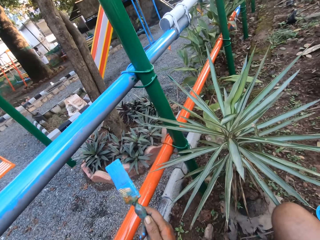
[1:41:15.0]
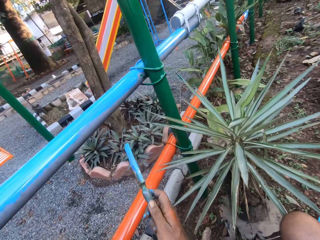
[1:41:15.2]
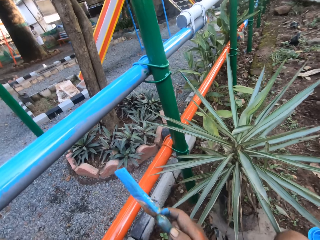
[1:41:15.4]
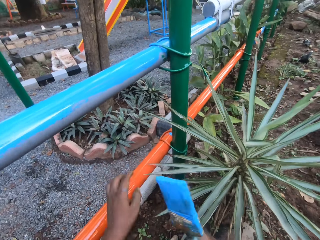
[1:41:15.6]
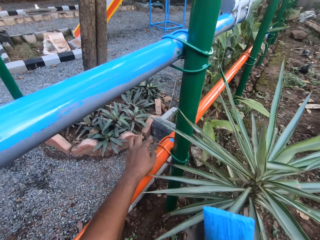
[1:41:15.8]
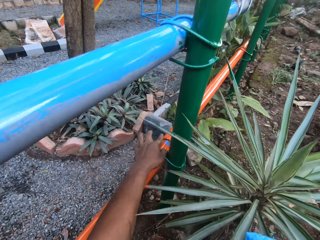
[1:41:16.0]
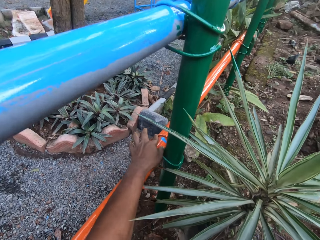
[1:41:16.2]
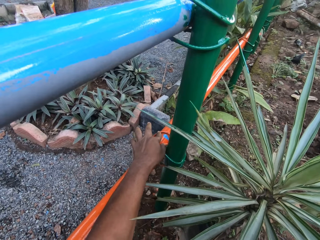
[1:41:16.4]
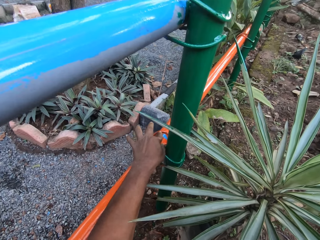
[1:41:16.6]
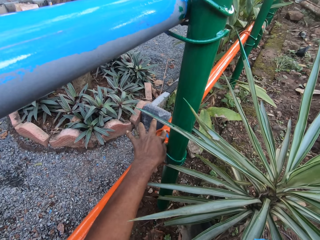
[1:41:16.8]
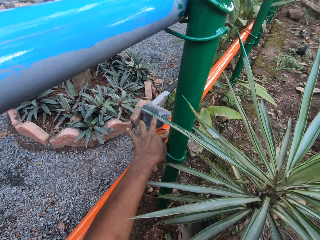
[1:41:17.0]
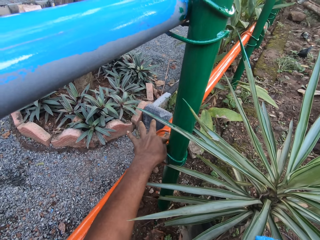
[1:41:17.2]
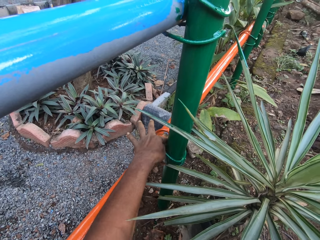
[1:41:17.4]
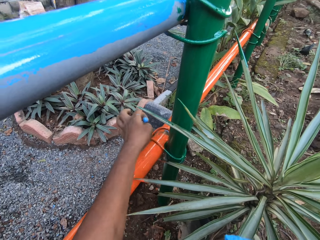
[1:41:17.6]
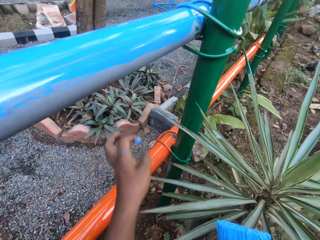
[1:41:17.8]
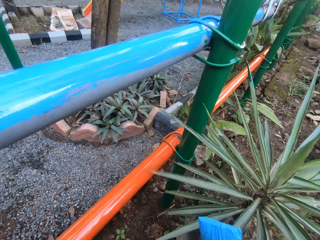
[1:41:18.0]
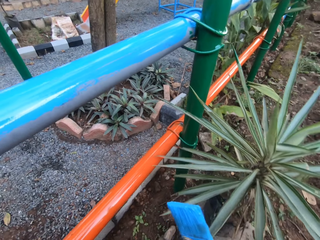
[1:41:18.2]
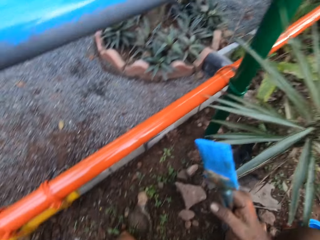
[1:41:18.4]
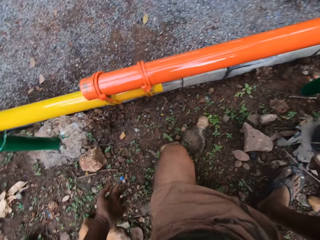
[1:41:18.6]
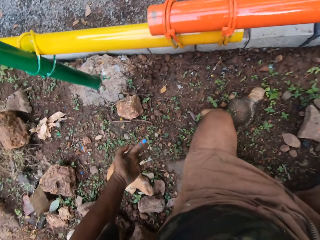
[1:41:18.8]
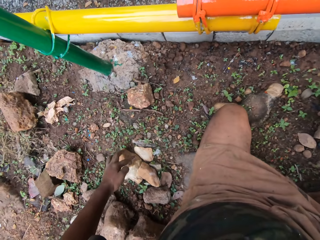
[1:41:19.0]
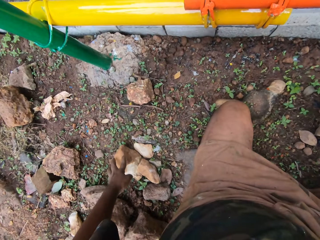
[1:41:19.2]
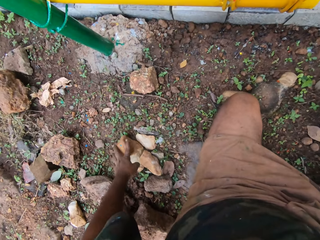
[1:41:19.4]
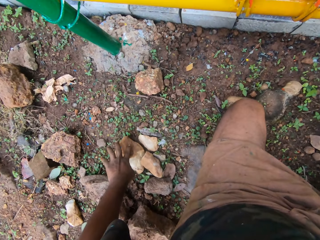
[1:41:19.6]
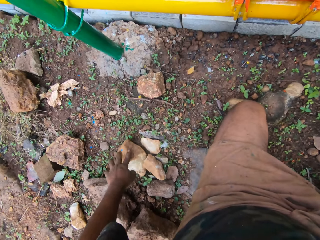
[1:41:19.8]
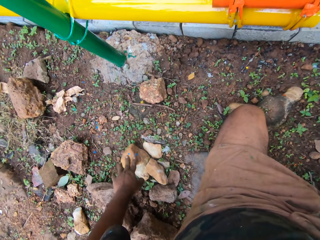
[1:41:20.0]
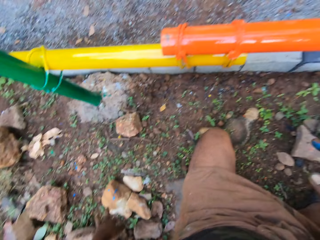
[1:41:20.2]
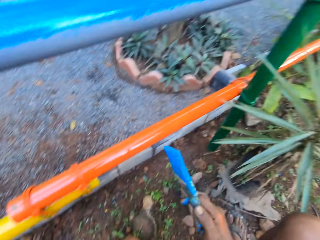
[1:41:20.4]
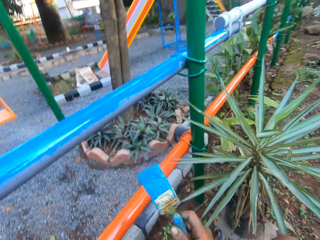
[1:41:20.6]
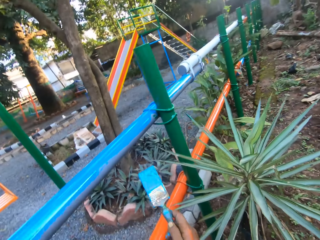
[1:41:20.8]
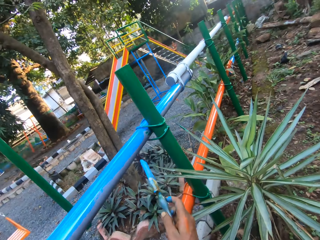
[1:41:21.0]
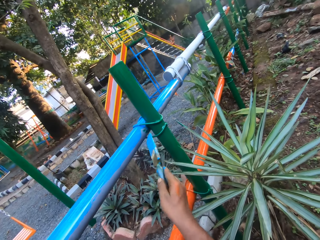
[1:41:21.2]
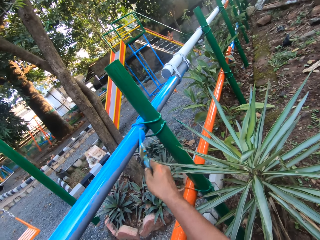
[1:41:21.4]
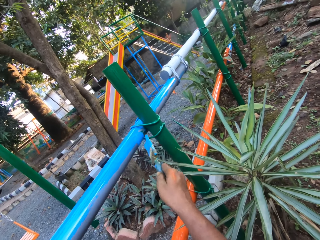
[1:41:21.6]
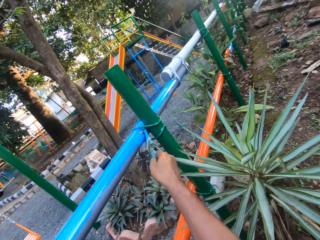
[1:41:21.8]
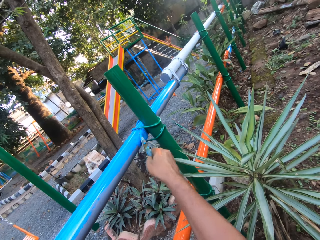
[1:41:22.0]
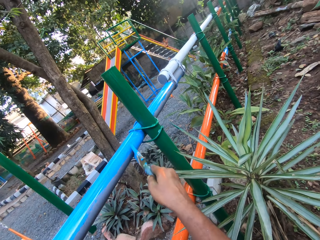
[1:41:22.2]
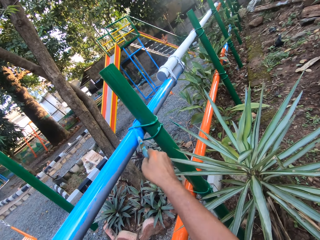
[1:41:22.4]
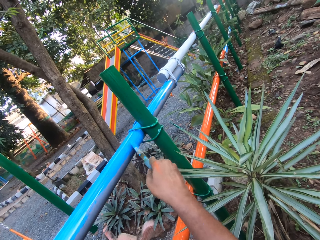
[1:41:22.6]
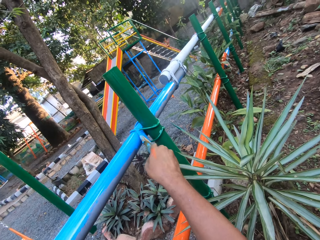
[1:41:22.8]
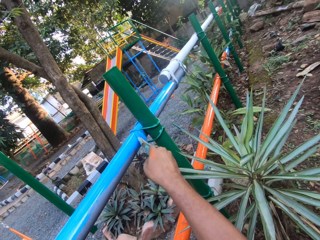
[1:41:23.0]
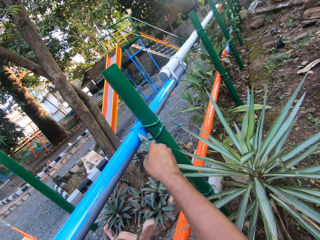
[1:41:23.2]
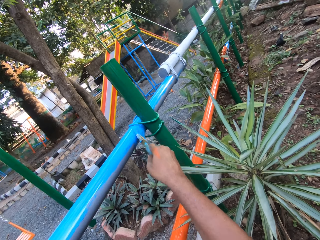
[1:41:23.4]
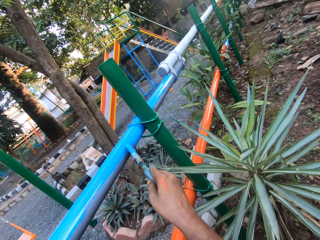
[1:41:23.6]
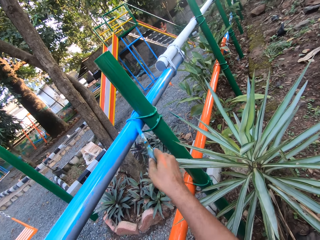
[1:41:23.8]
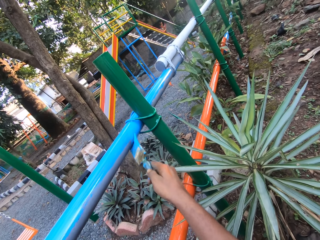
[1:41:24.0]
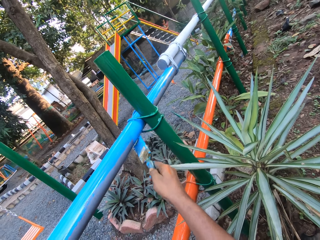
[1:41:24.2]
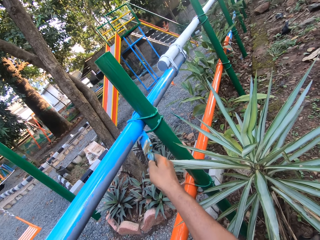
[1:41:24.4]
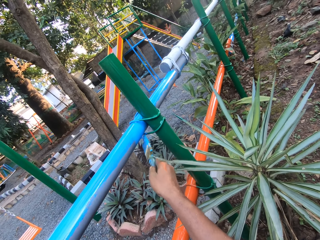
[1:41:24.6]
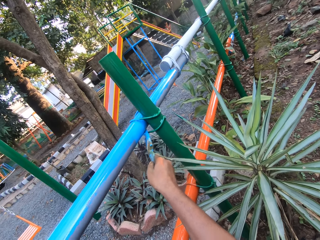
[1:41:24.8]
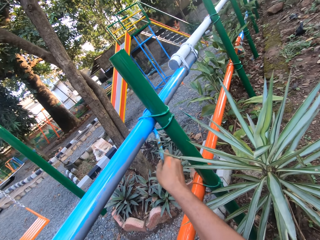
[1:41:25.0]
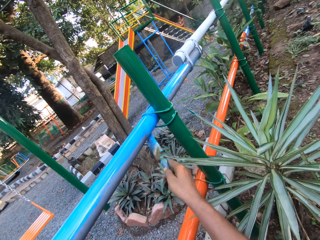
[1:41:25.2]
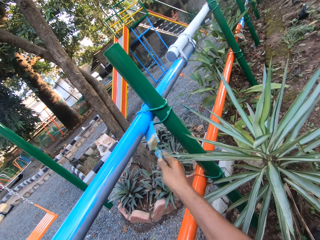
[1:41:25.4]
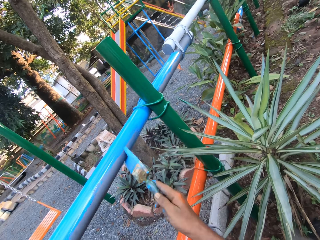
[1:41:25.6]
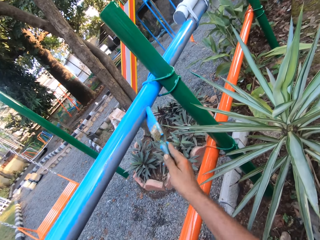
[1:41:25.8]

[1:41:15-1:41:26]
The camera wearer paints the metal rod with a brush. They wipe the paints on the metal rod. They wipe the finger on a stone. They paint the metal rod with the brush.

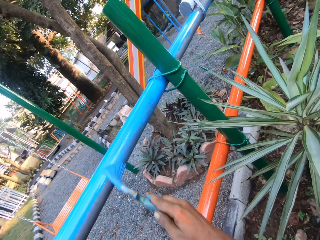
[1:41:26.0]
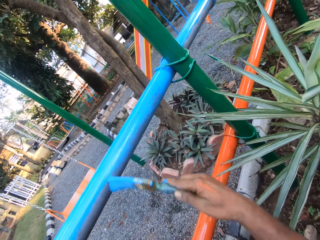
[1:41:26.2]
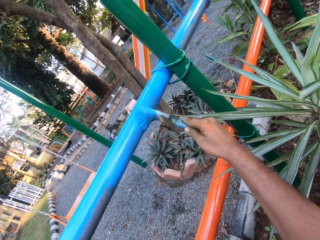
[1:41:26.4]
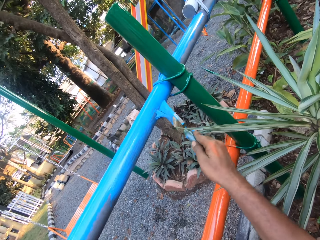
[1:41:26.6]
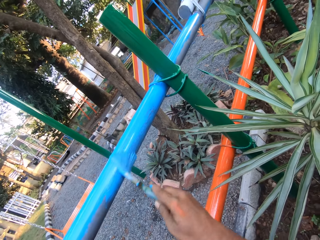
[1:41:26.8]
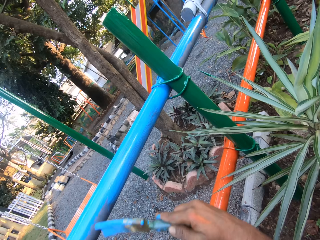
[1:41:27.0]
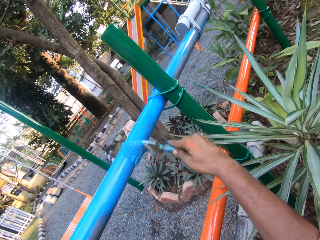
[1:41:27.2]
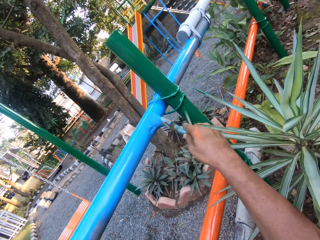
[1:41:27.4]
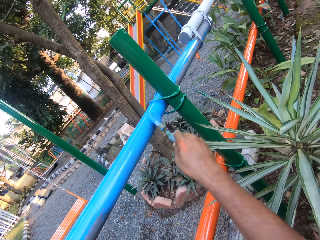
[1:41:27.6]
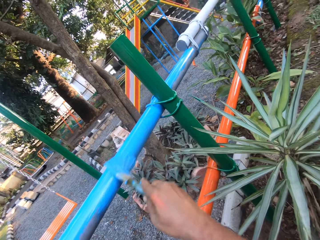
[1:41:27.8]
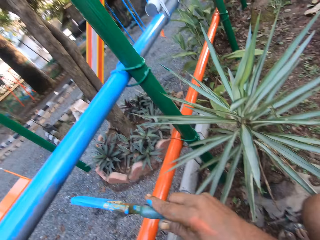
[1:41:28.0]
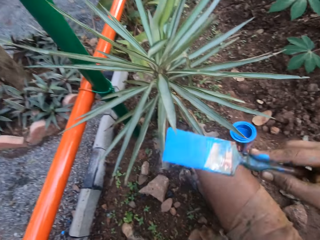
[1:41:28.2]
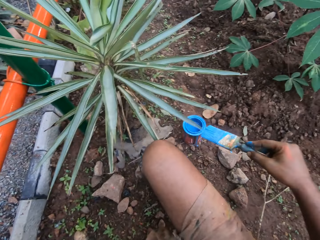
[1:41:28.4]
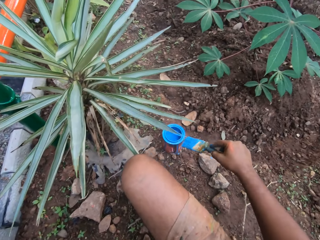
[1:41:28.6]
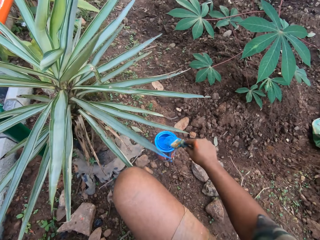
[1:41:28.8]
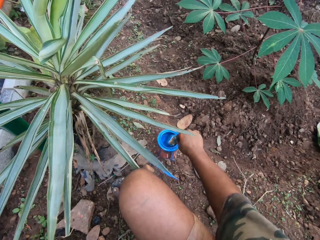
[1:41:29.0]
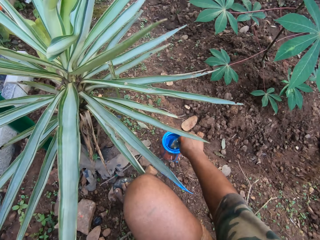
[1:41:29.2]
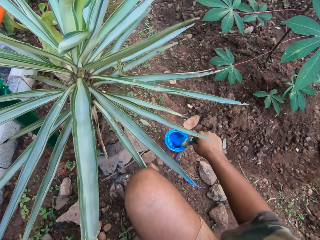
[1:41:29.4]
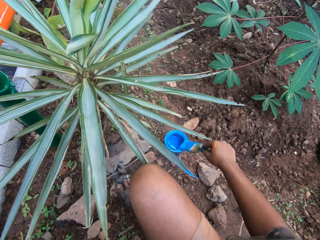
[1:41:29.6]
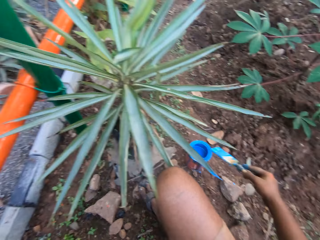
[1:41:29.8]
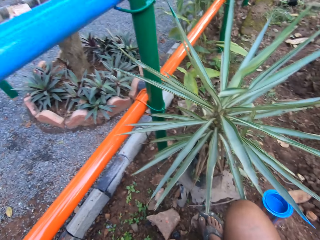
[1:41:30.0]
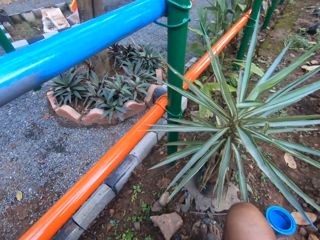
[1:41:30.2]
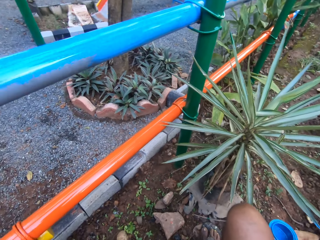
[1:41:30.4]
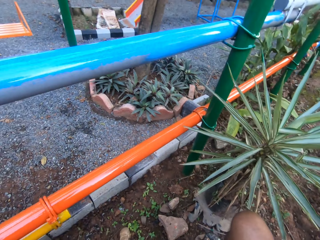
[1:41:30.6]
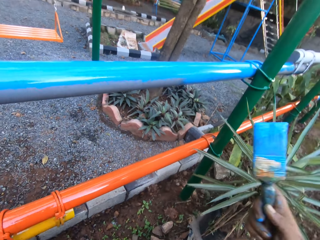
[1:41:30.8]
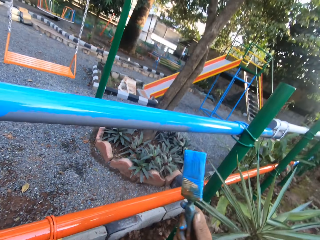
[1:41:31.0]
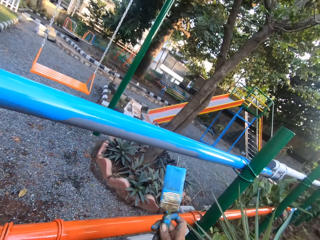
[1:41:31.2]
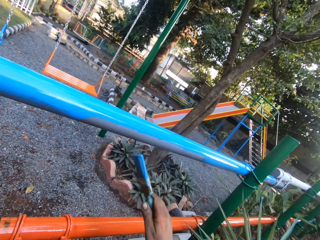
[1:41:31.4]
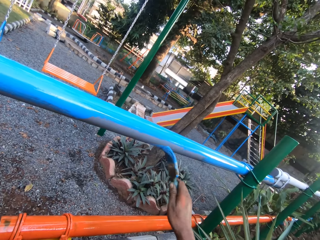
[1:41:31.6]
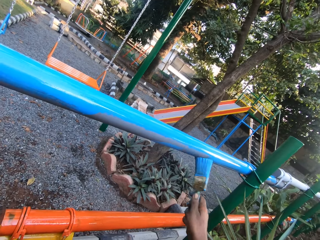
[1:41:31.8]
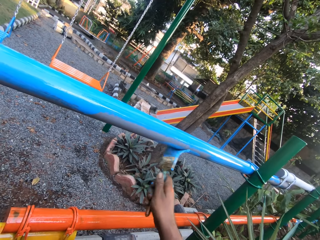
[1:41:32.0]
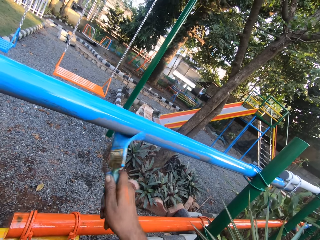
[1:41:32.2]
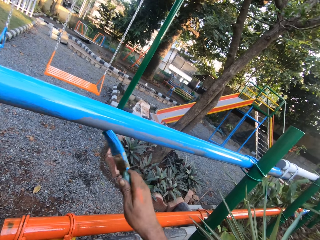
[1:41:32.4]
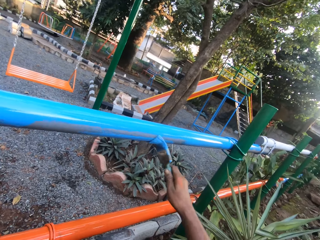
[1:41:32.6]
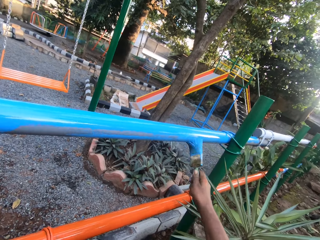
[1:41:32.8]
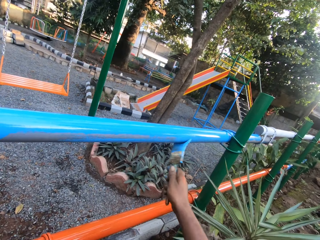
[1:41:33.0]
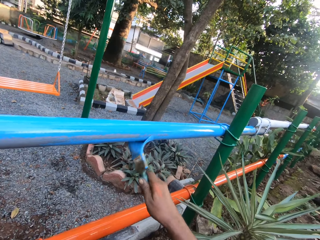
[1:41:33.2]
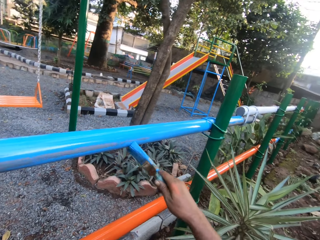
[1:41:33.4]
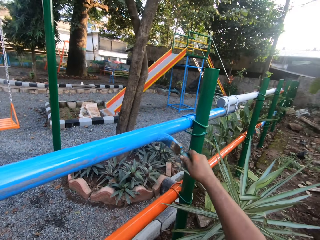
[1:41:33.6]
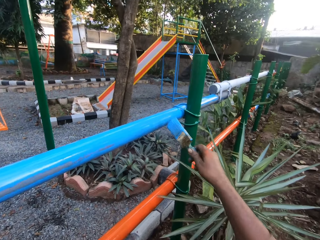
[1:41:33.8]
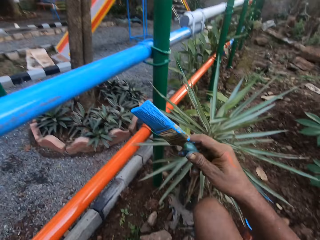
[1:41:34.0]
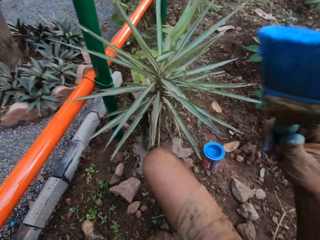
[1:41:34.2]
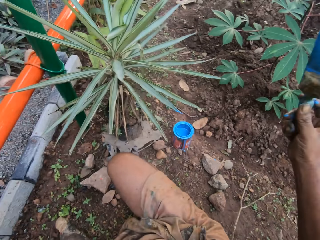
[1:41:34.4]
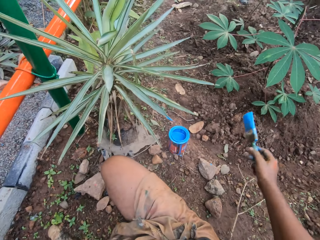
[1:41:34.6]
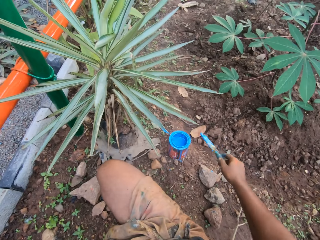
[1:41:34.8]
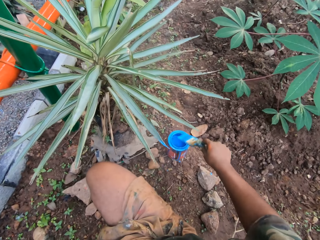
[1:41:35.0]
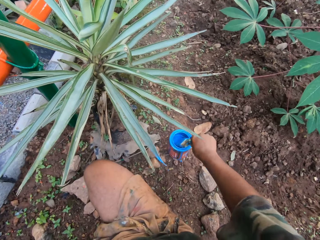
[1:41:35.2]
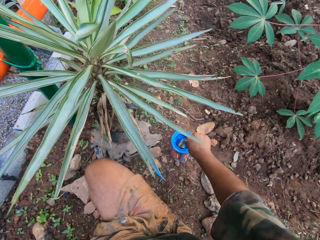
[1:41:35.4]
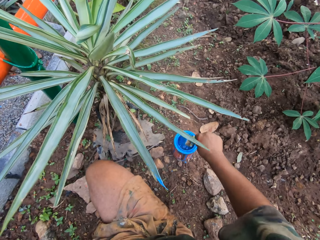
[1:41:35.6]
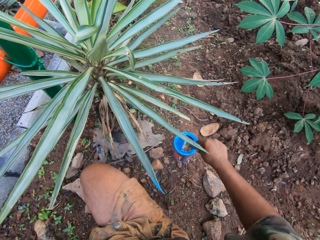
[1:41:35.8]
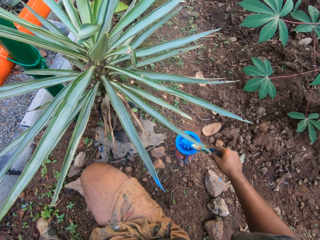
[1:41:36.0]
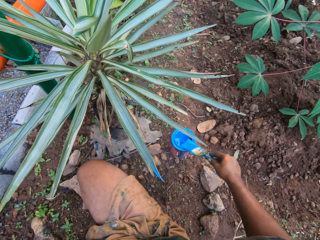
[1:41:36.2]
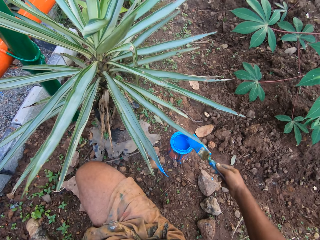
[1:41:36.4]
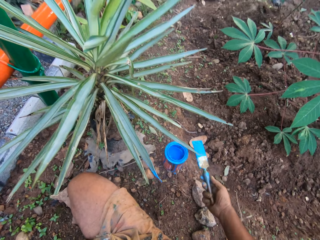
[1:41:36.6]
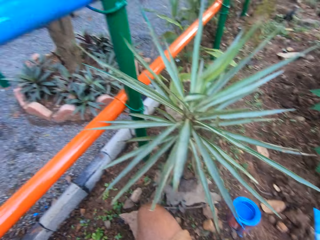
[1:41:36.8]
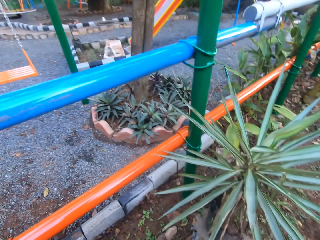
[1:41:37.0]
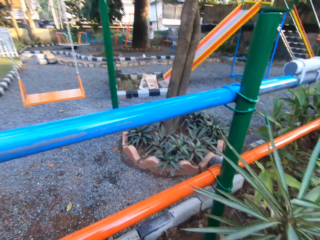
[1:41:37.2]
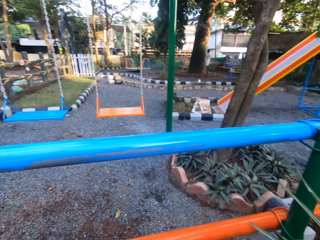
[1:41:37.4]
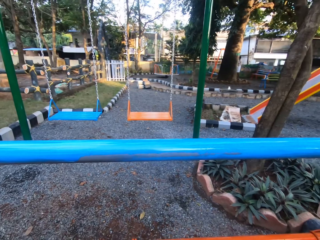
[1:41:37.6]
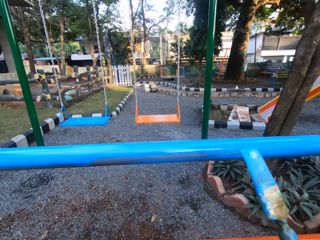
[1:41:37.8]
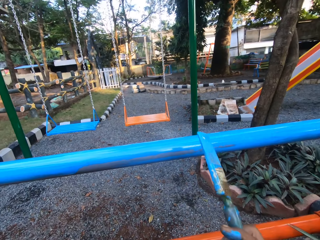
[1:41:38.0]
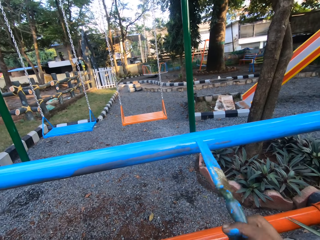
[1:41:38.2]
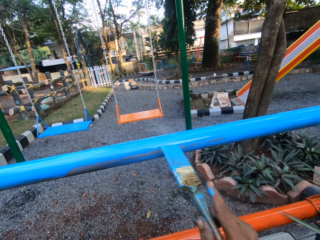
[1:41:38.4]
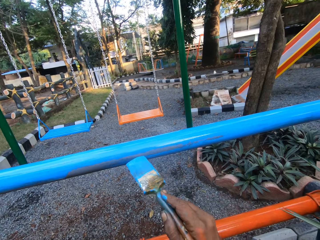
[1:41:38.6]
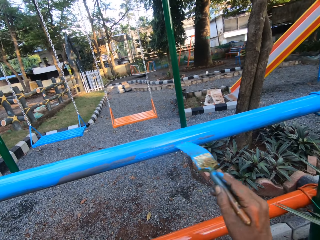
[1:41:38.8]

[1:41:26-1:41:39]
The camera wearer dips the painting brush in the paints. They paint the metal rod with a brush. They dip the painting brush in the paints. They paint the metal rod with the brush.
